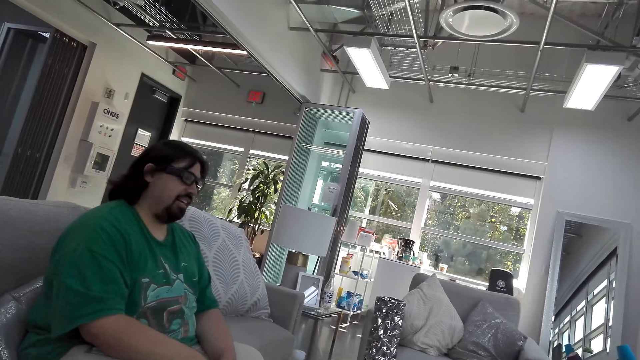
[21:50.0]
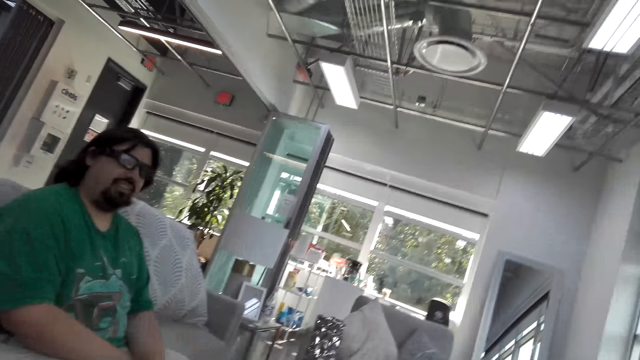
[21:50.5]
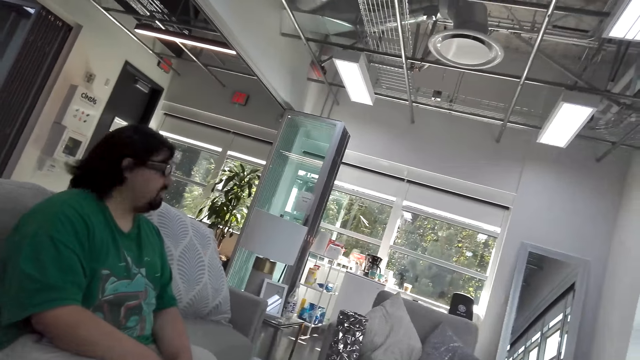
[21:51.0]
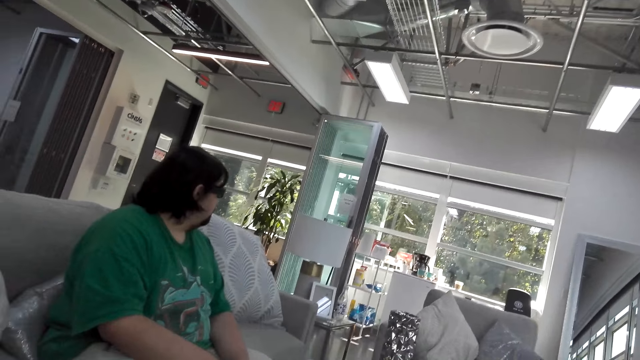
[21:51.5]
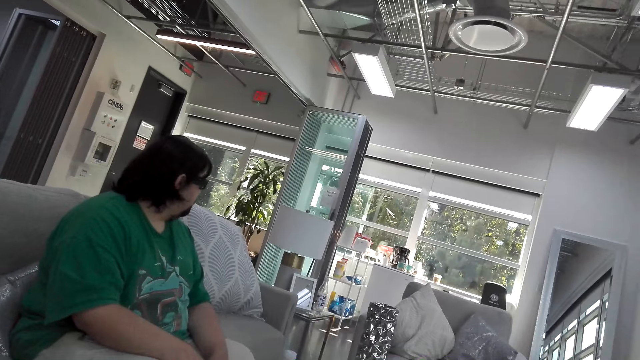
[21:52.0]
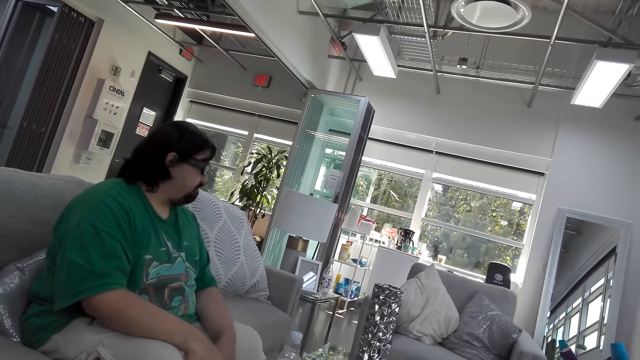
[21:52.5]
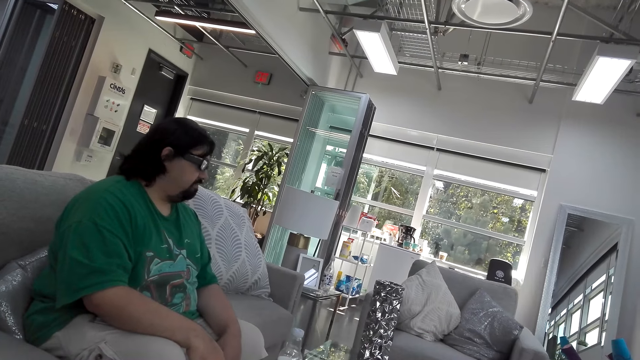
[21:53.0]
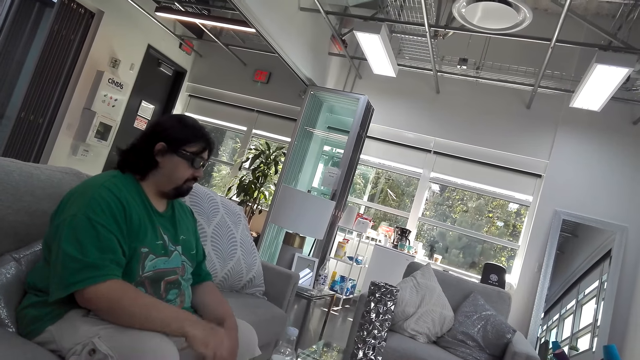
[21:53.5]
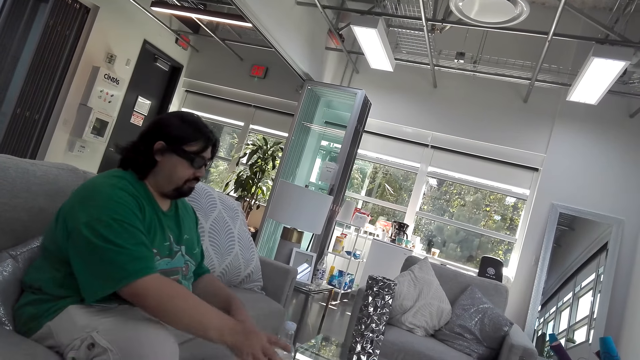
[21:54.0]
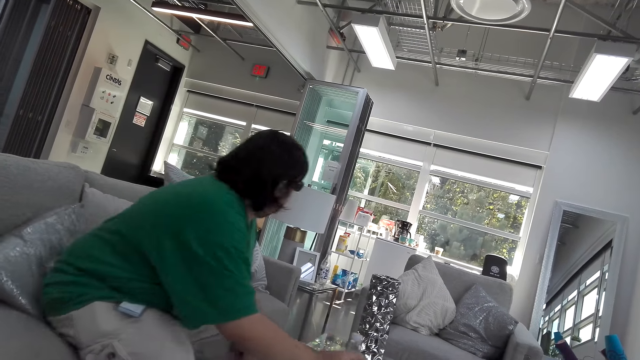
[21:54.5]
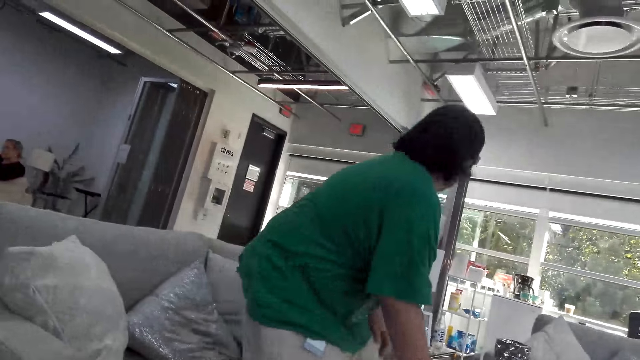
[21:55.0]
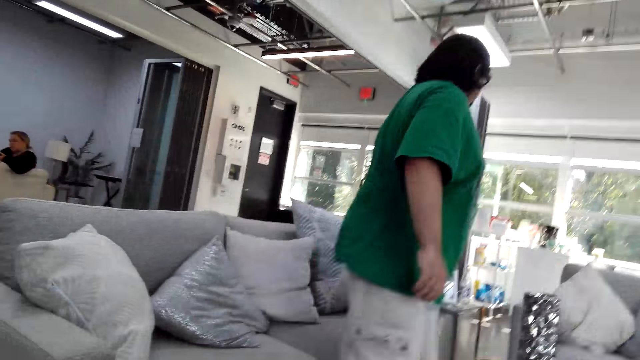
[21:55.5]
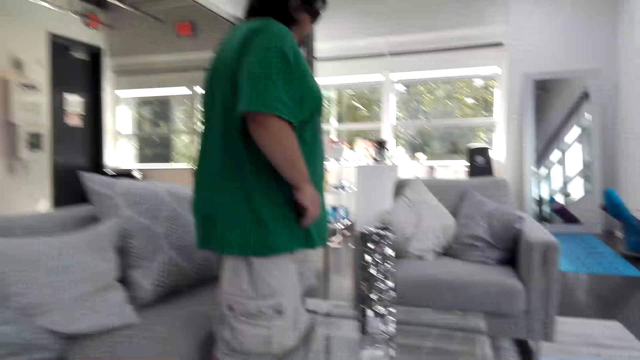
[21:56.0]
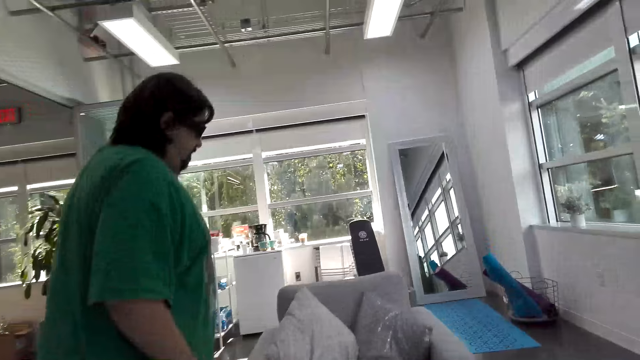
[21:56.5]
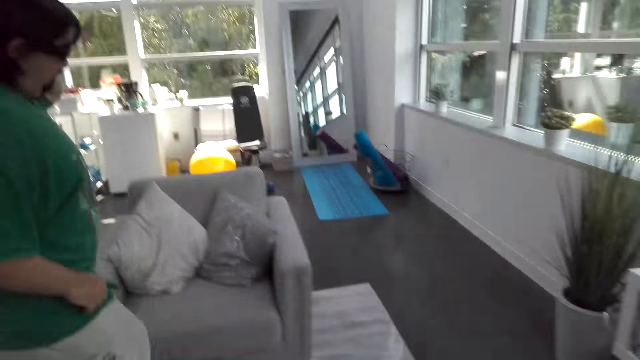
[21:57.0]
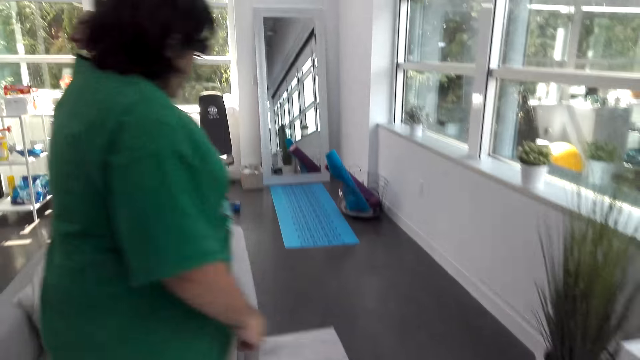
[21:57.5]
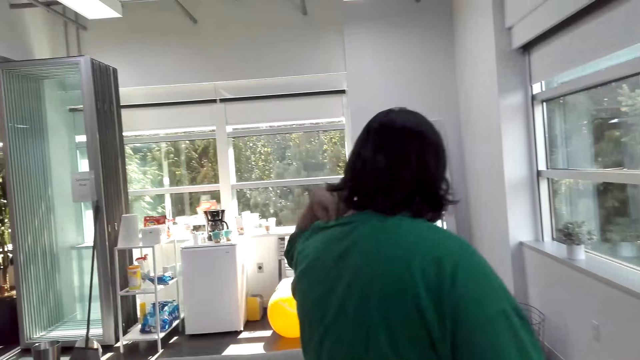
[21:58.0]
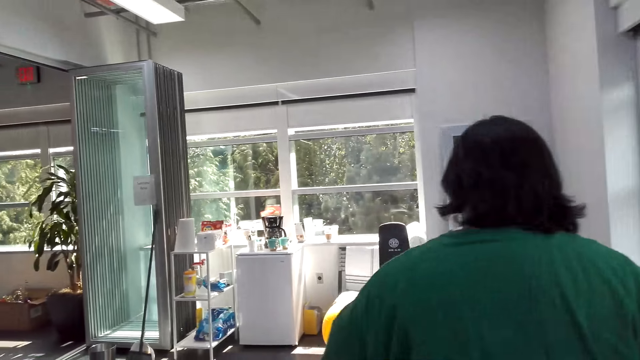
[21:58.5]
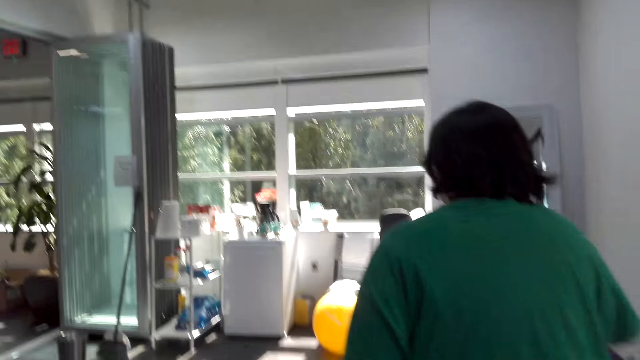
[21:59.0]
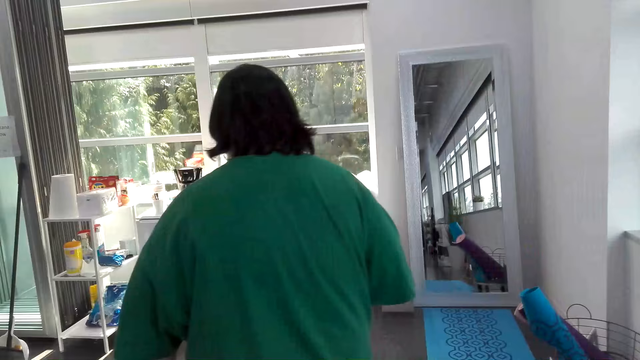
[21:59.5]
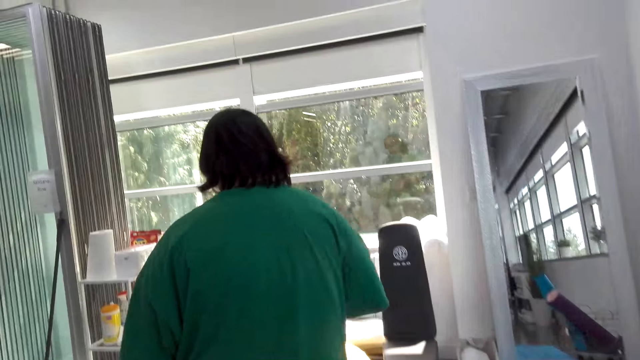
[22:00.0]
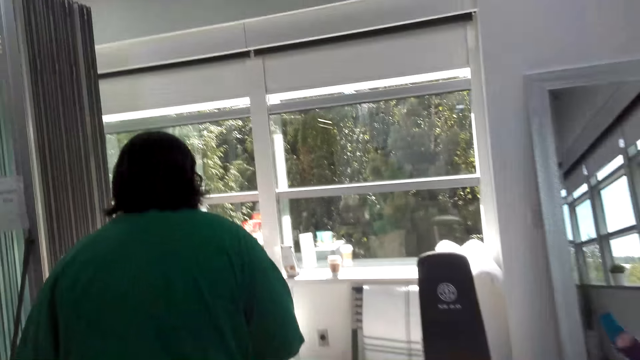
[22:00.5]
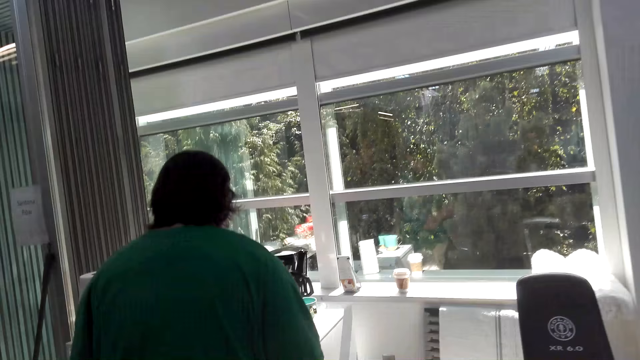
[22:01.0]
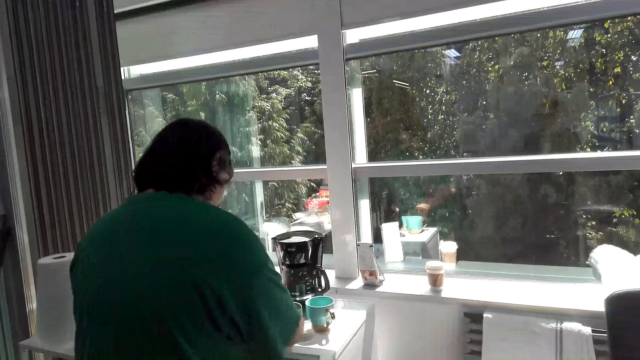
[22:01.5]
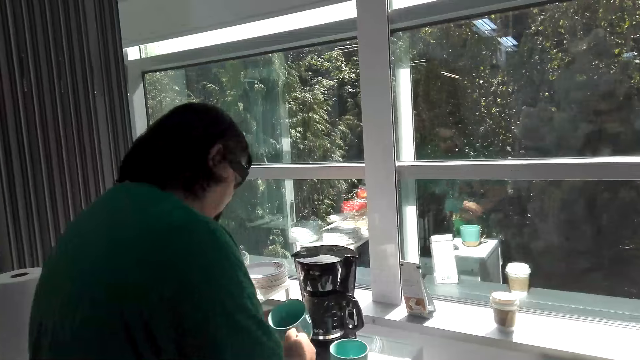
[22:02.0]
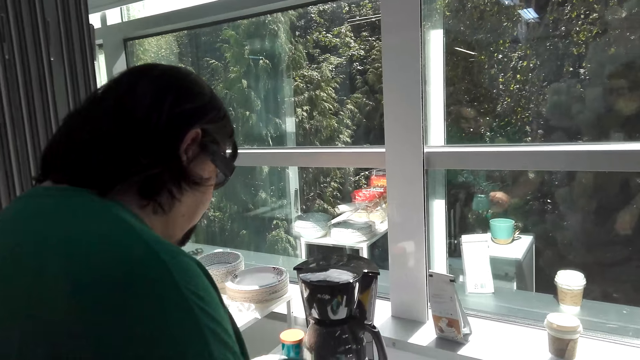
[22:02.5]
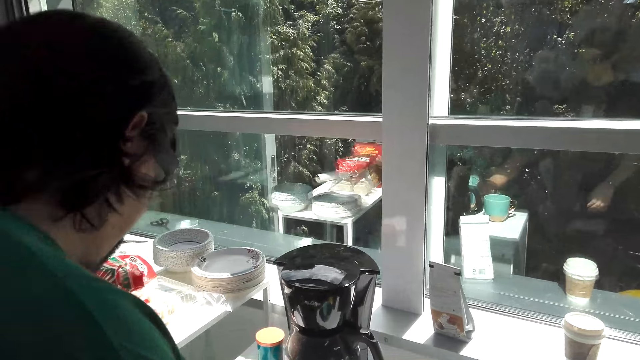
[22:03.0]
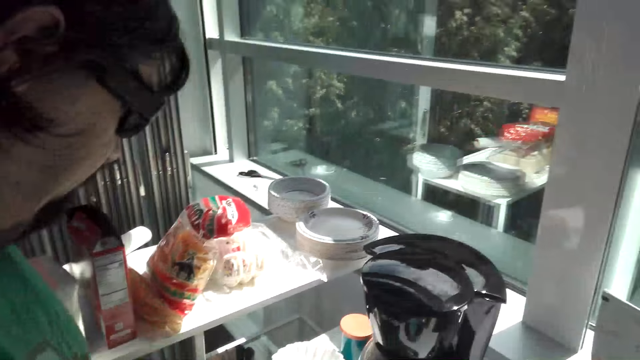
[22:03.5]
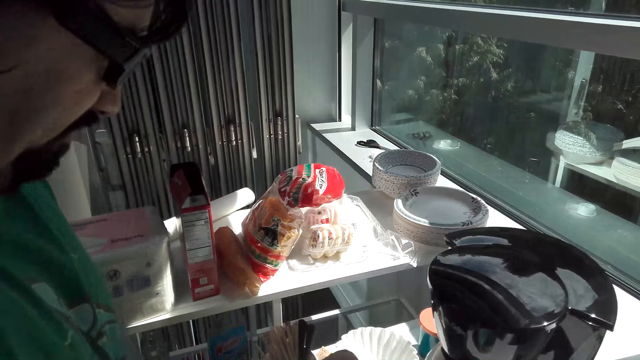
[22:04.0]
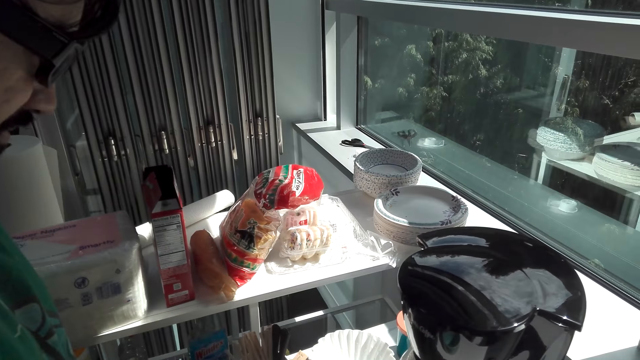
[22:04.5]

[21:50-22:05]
The camera wearer talks. A man looks to the other side, nods his head, and takes the water bottle. The man stands in the living room. The man moves his left hand on the neck and walks towards the coffee maker. The camera wearer talks and walks. The man takes the coffee mug, looks in the coffee mug, and puts the coffee mug on the coffee table.

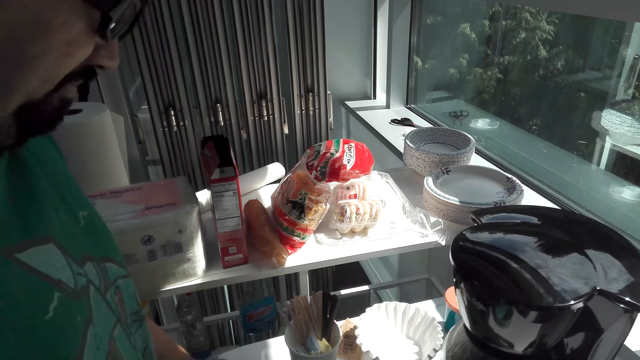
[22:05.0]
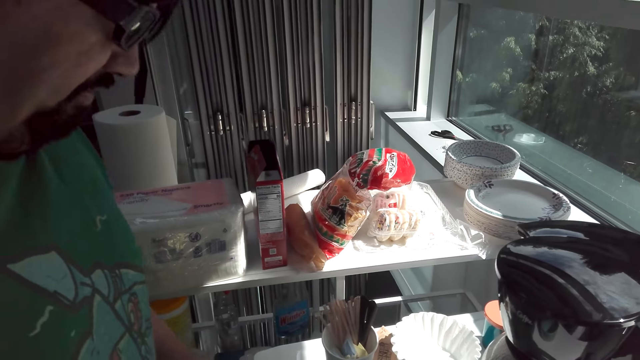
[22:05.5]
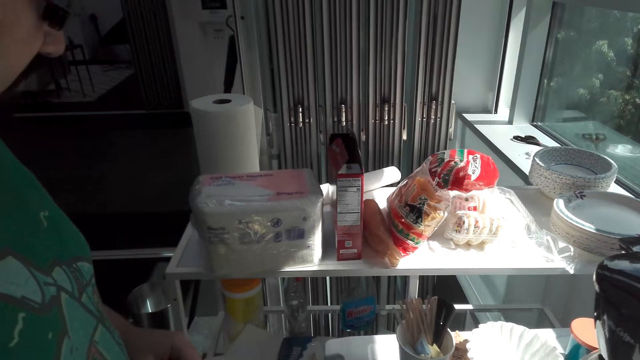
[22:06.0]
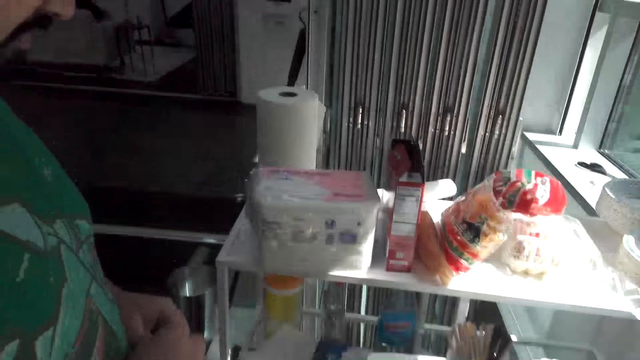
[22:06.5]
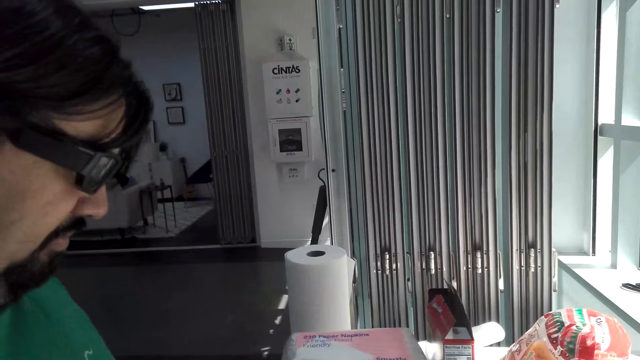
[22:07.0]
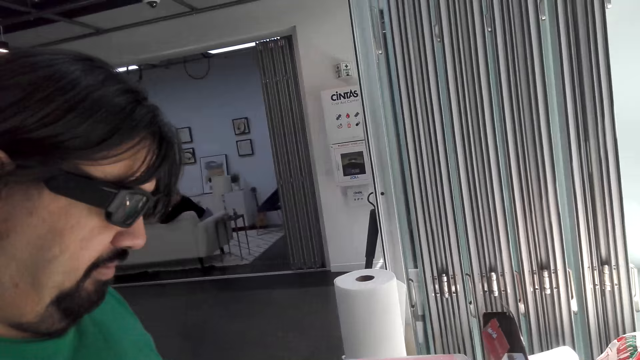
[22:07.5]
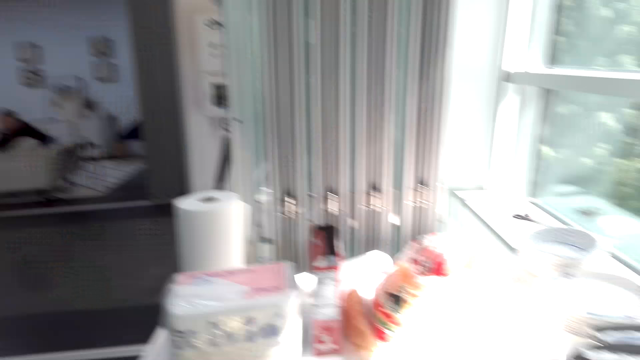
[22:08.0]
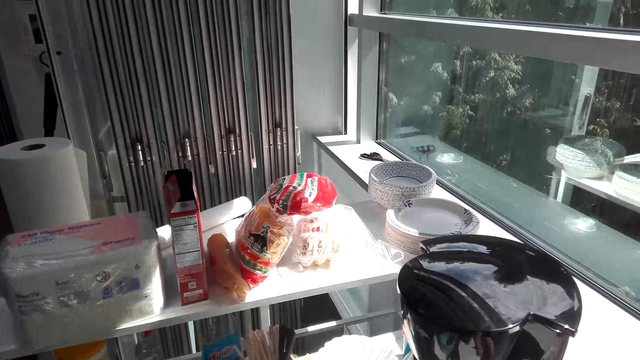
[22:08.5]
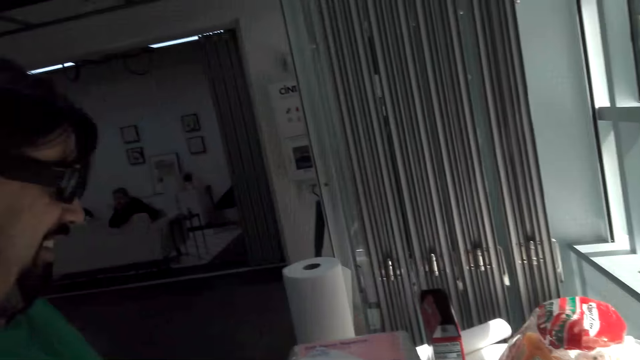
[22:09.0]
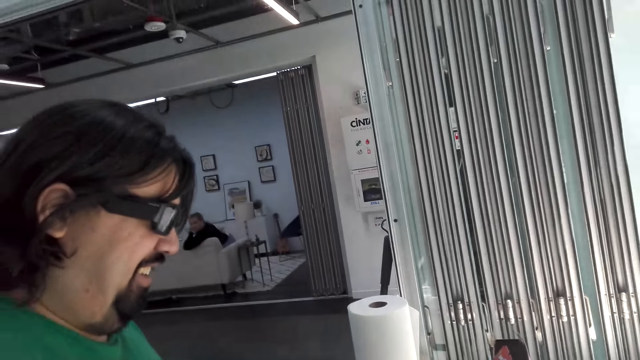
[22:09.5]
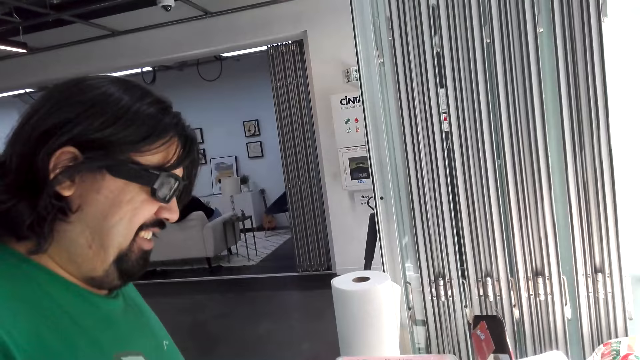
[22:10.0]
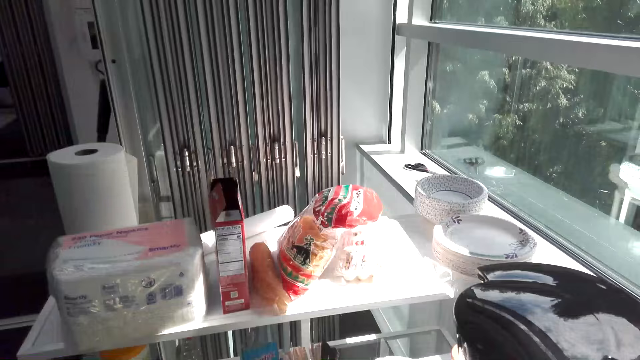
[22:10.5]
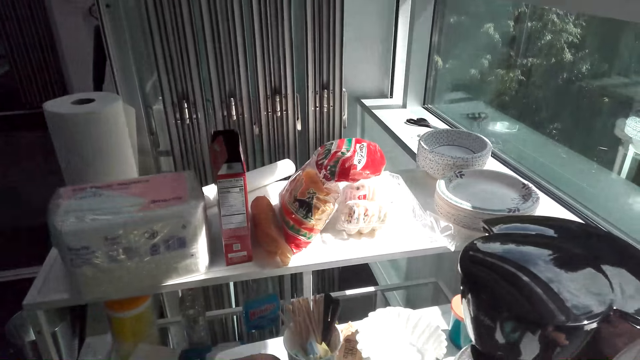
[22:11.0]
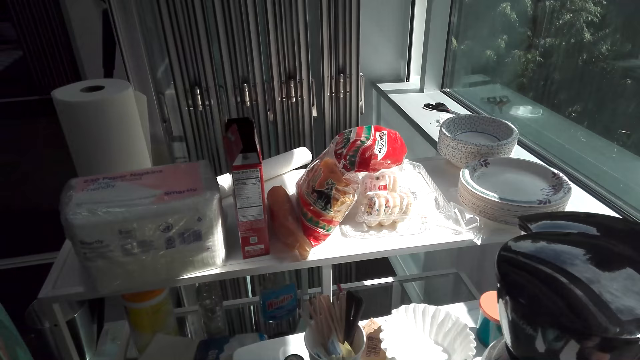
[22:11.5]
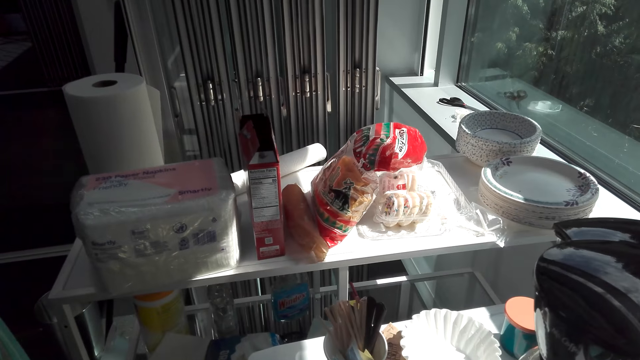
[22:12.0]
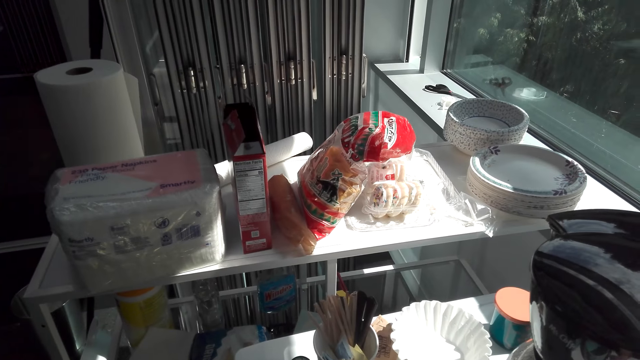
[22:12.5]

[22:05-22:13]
A man talks.
